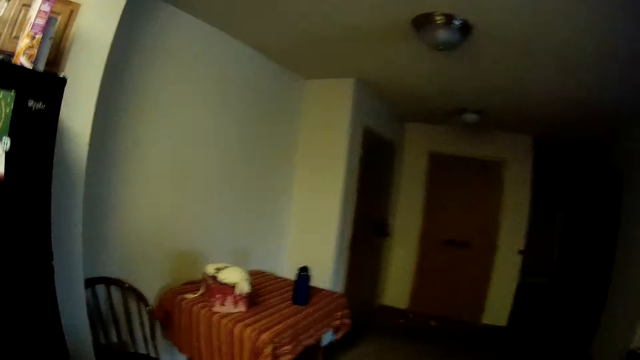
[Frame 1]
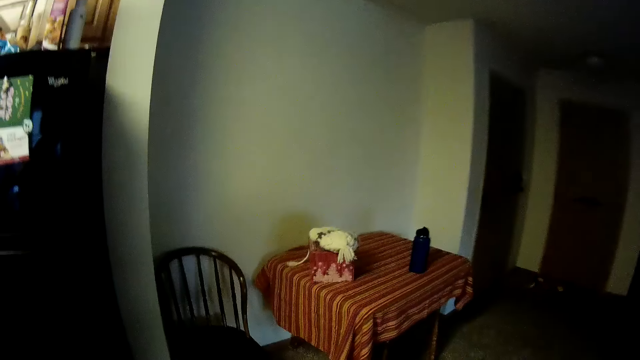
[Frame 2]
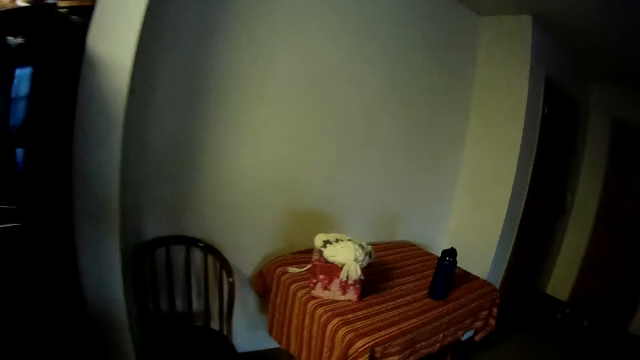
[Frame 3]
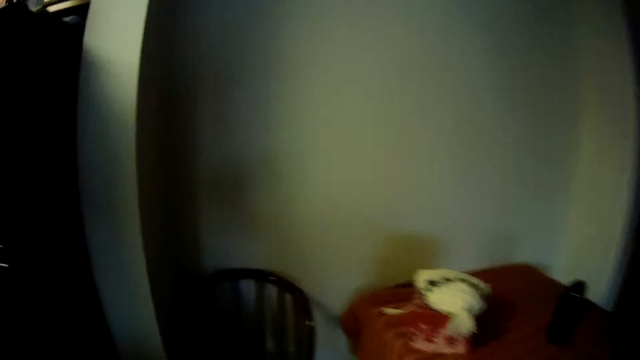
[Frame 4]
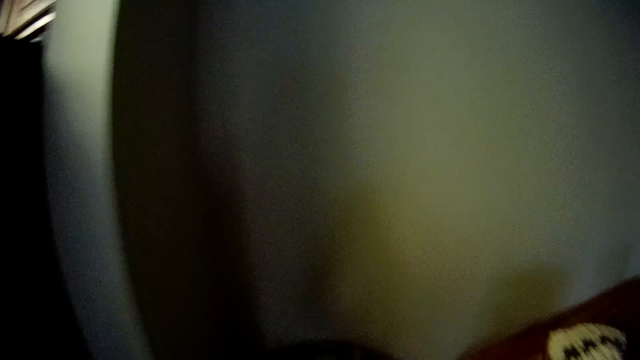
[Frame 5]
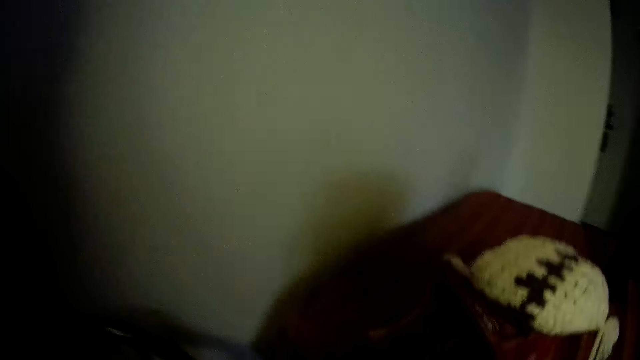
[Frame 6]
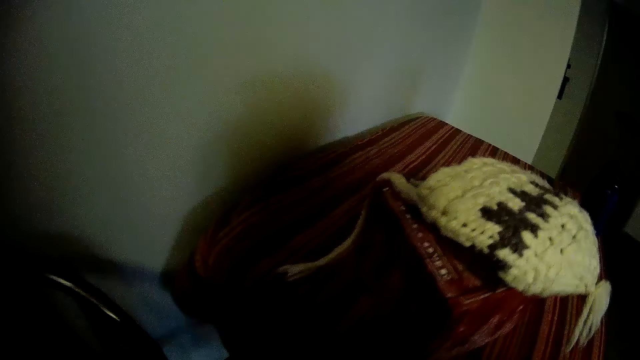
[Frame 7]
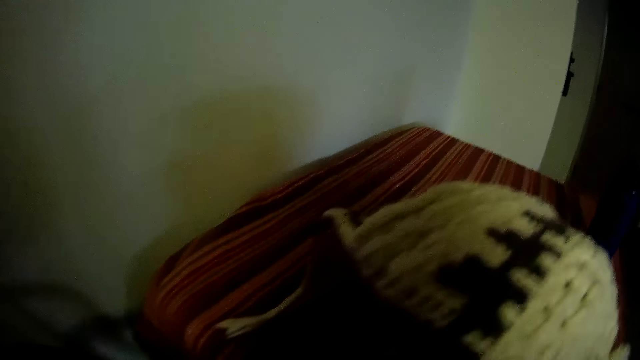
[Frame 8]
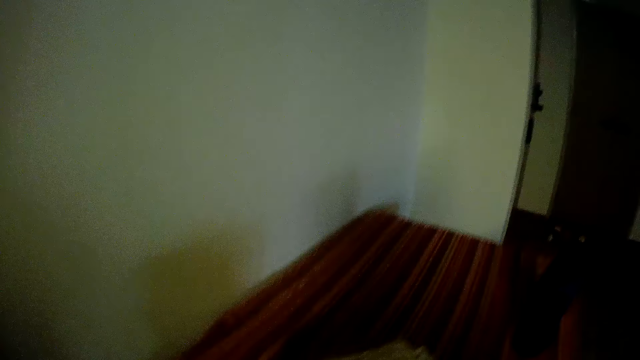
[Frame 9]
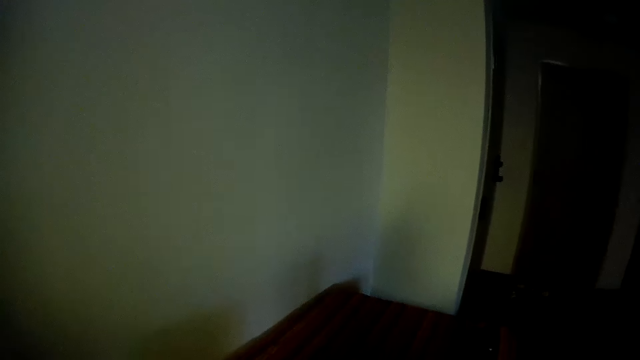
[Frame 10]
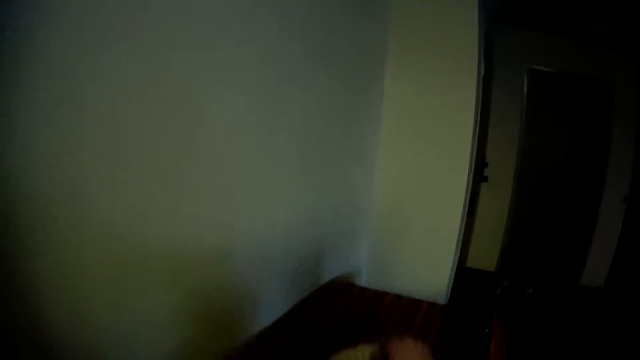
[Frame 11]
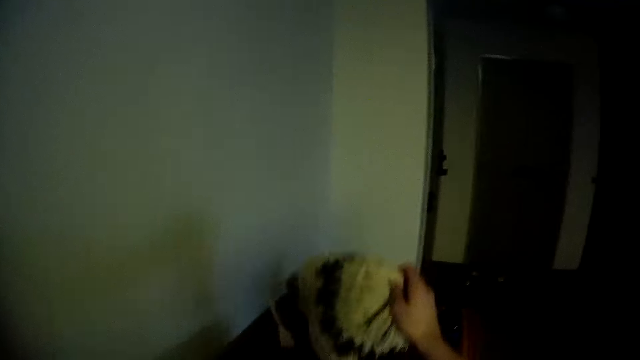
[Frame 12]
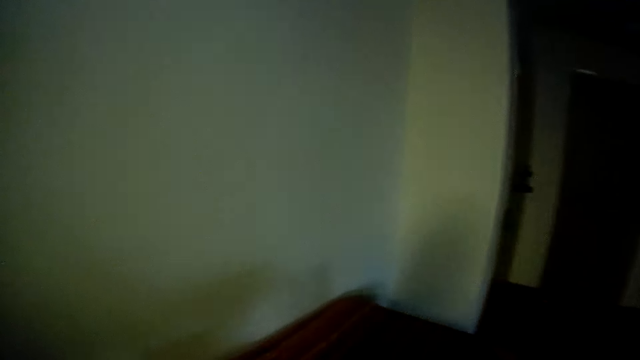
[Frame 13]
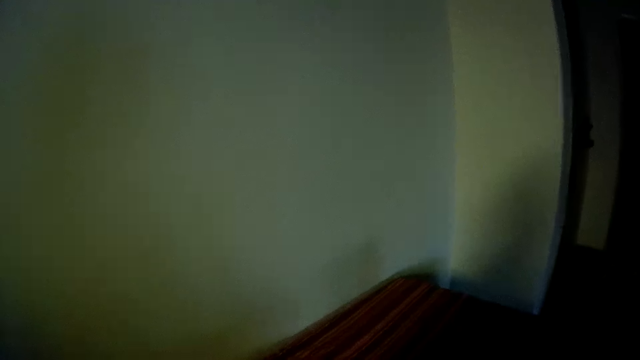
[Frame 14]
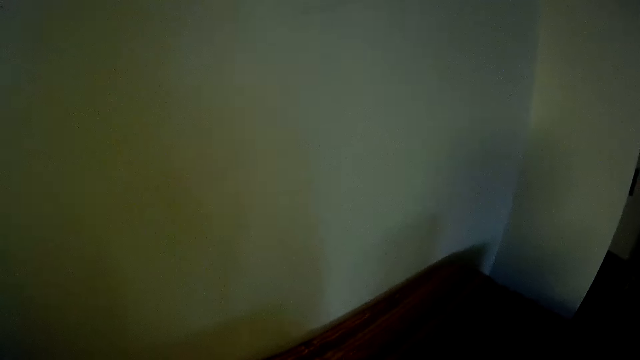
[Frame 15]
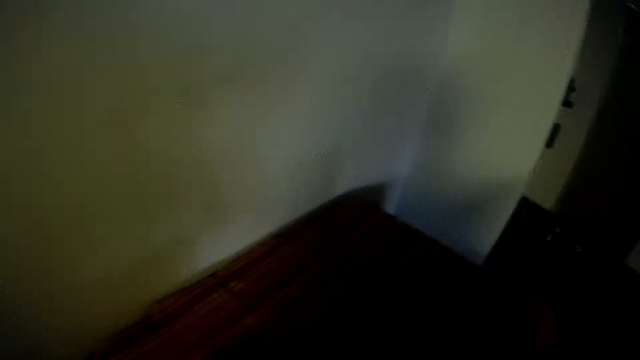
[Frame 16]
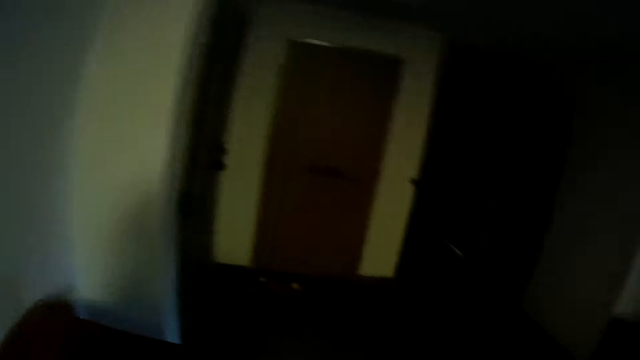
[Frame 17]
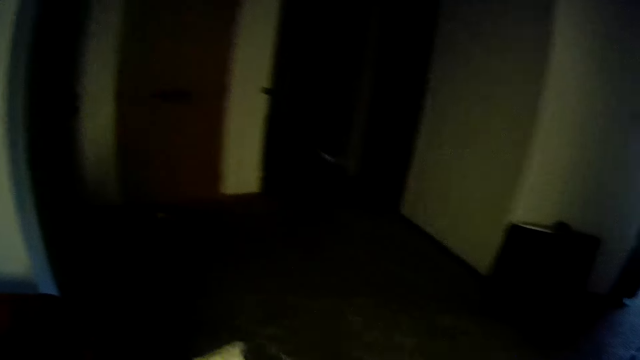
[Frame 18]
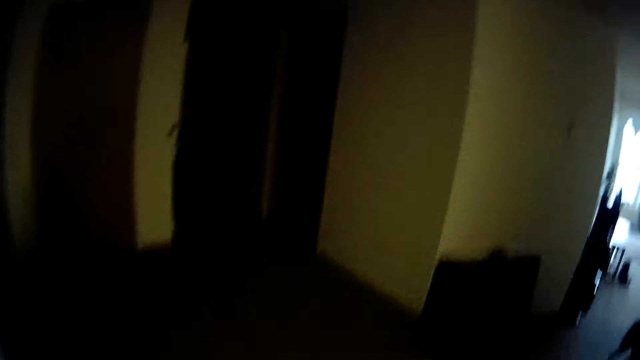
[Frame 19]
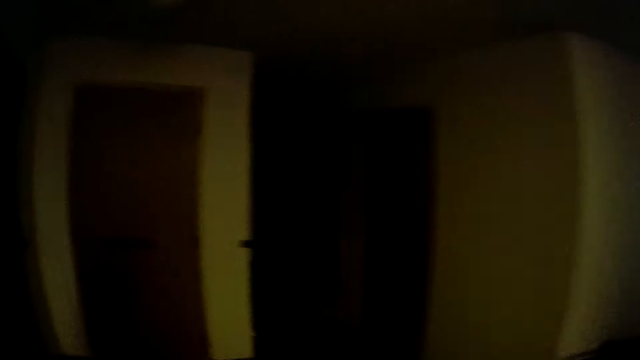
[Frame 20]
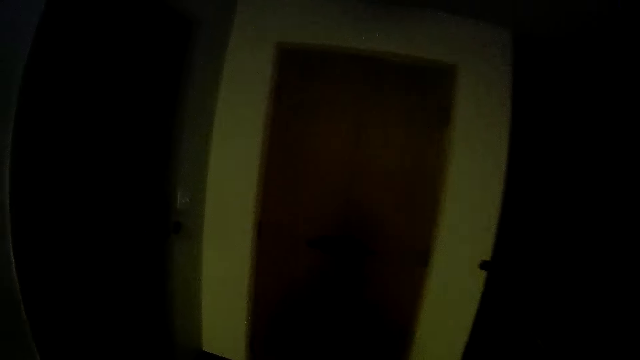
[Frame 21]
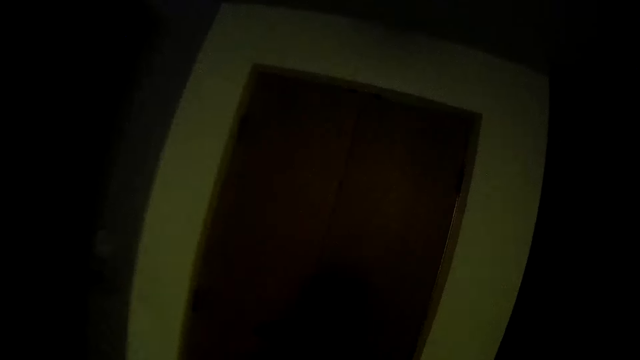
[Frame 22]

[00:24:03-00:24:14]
The camera wearer walks in the dining room. They pick up a knit hat or fabric on the table. They move the fabric.

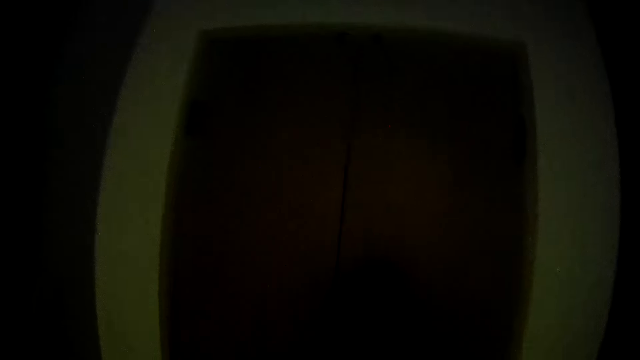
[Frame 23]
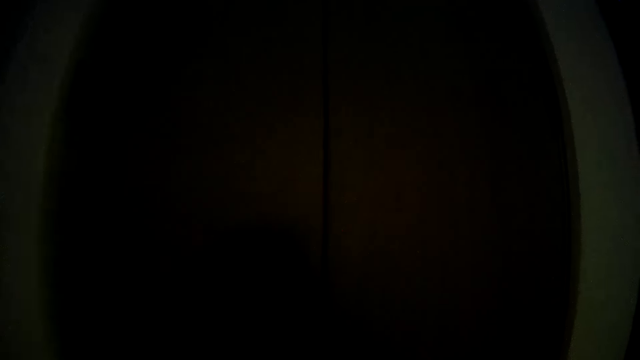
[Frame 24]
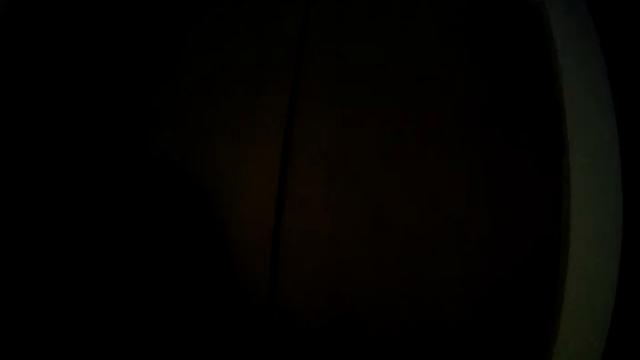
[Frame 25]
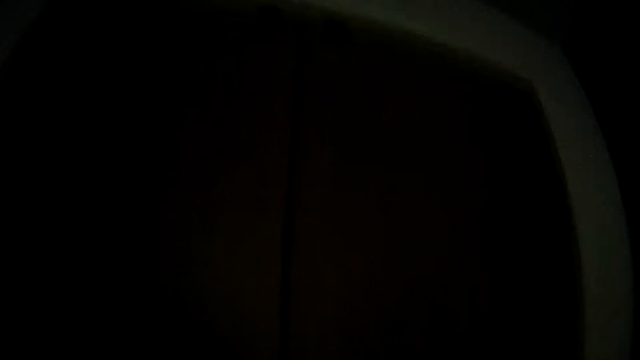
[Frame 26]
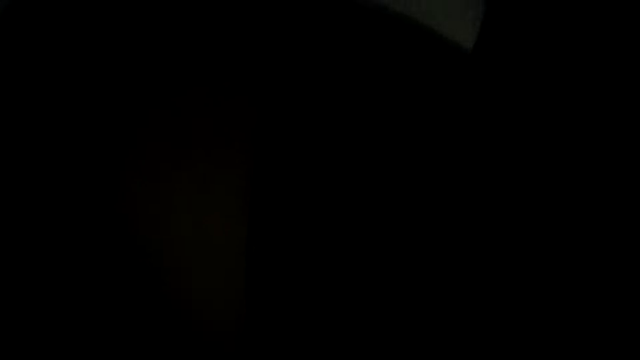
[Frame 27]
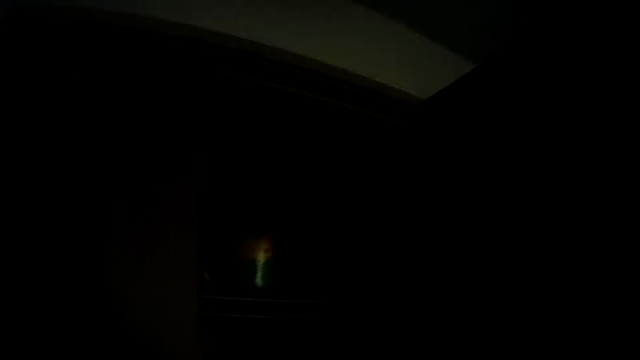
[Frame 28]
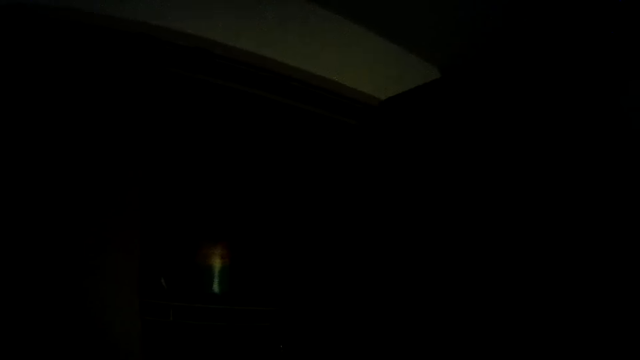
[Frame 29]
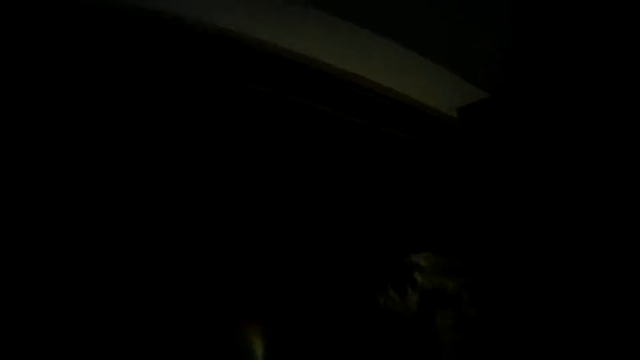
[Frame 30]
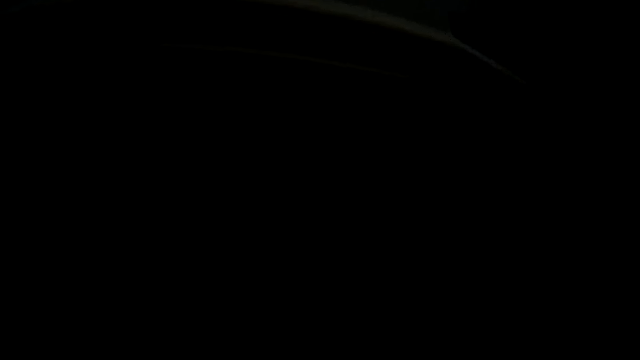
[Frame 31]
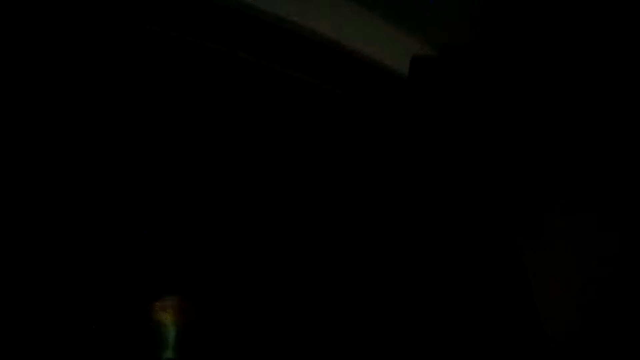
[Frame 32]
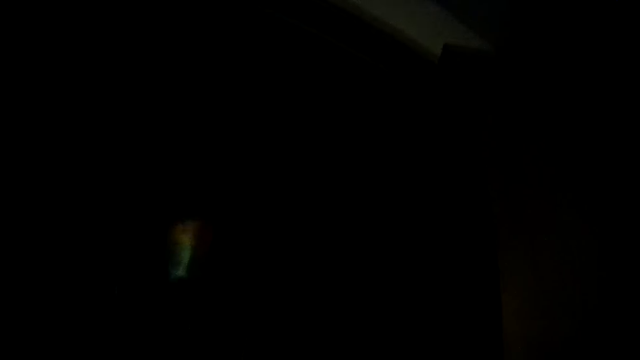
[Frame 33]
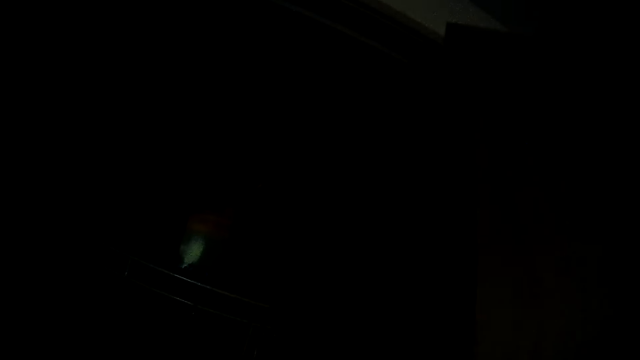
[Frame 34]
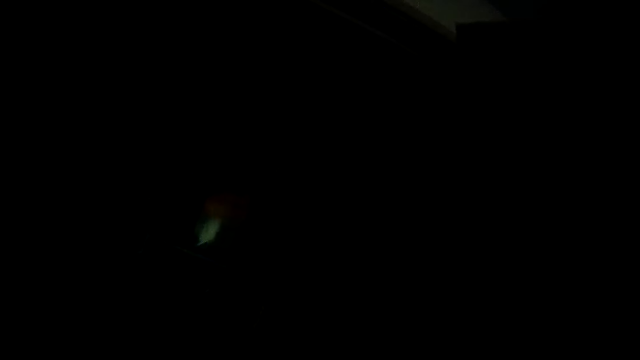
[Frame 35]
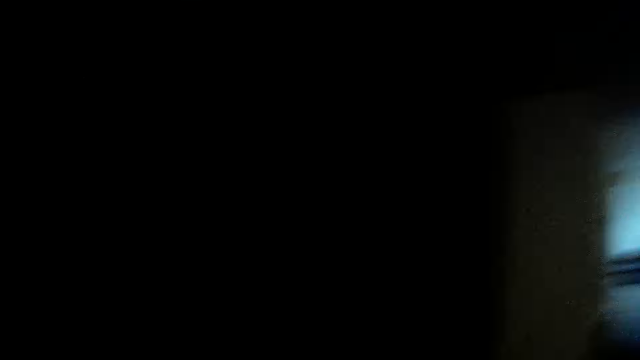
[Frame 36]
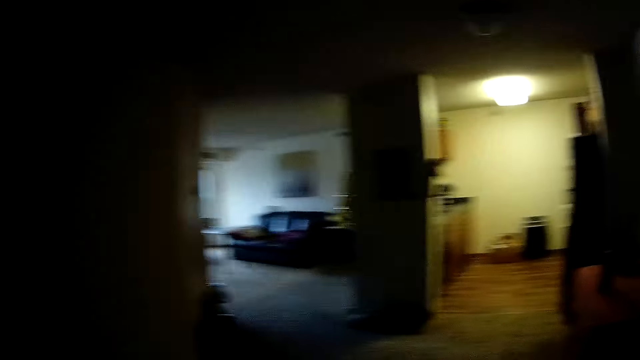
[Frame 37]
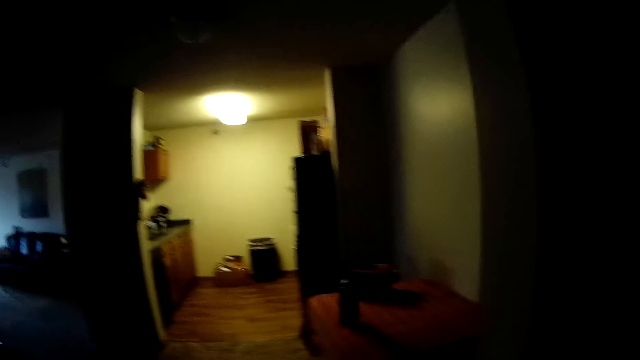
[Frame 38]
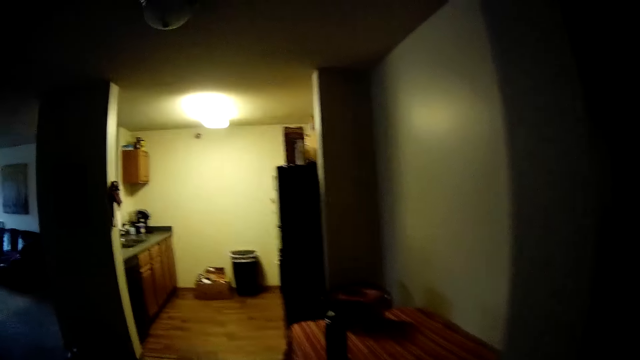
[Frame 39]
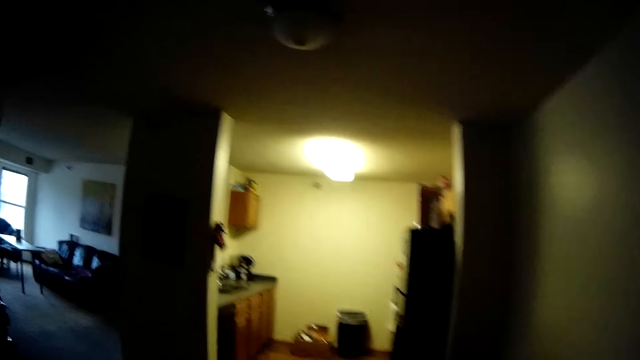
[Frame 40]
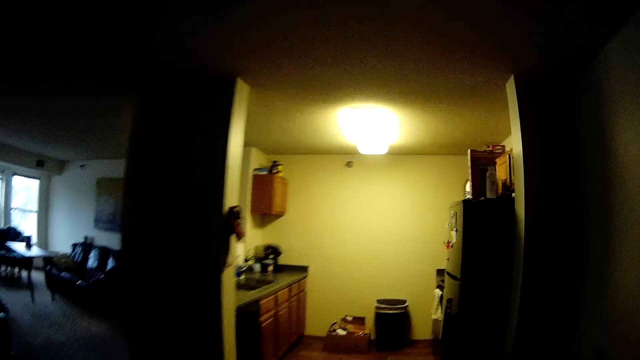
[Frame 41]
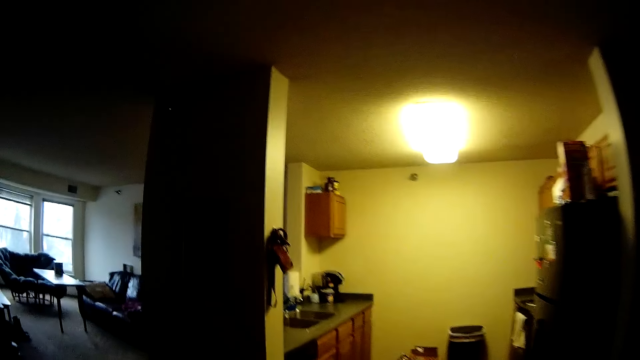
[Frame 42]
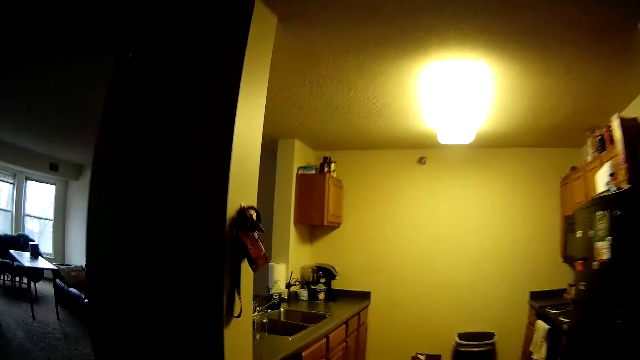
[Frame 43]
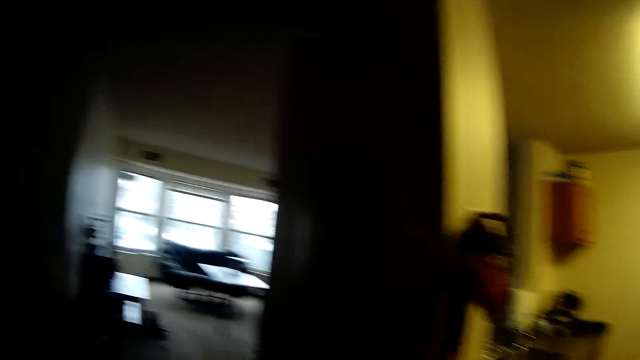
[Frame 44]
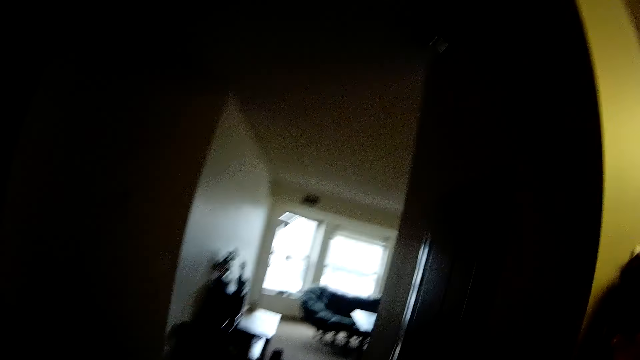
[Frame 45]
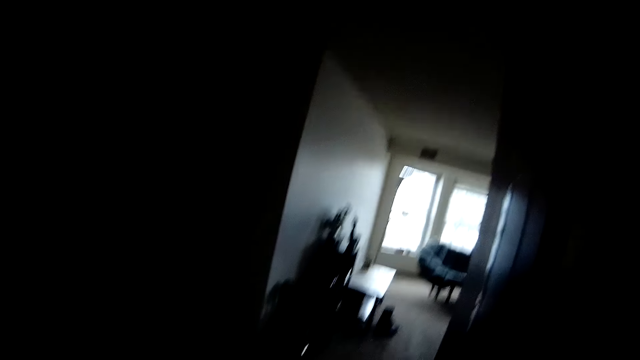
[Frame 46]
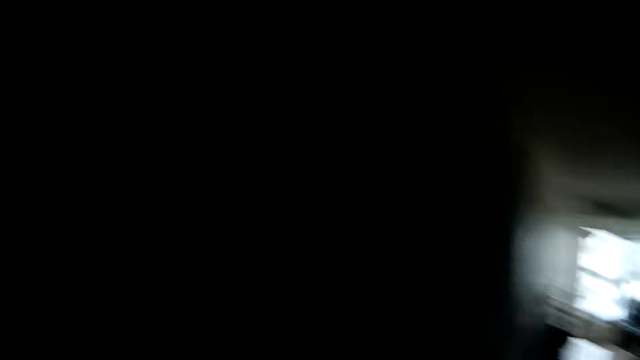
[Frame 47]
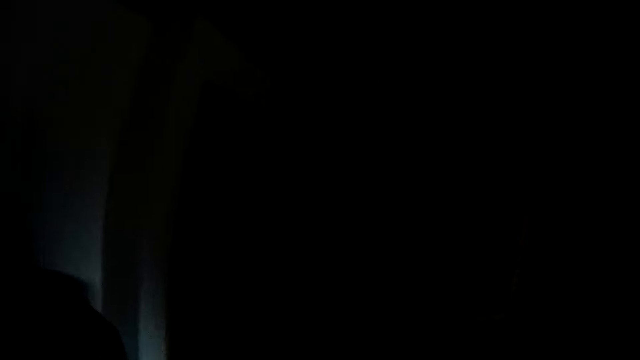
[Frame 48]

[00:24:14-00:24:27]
The camera wearer walks to the wardrobe. They open the wardrobe. They put the knit hat in the wardrobe. They walk to the sitting room. They turn away from the wardrobe. They walk away.
